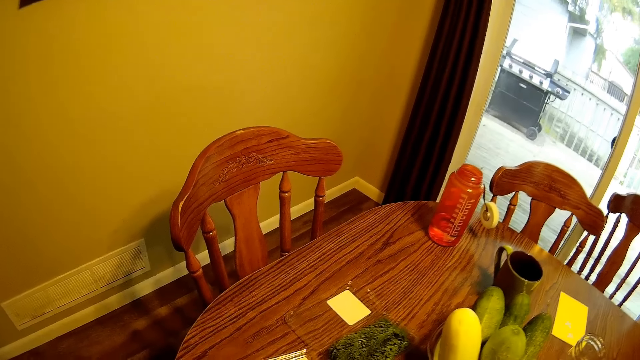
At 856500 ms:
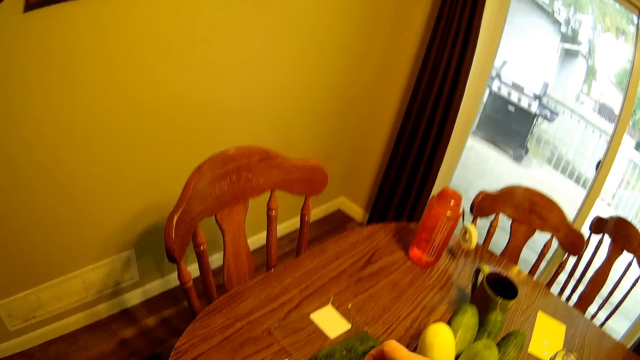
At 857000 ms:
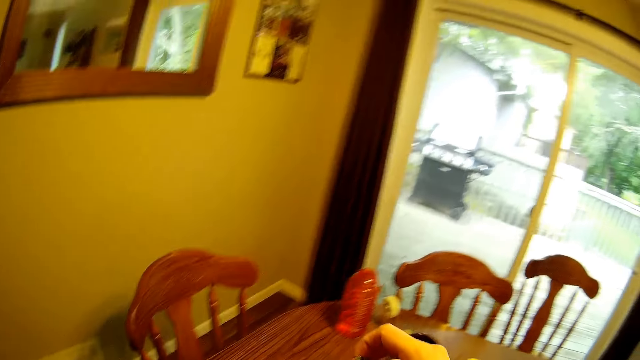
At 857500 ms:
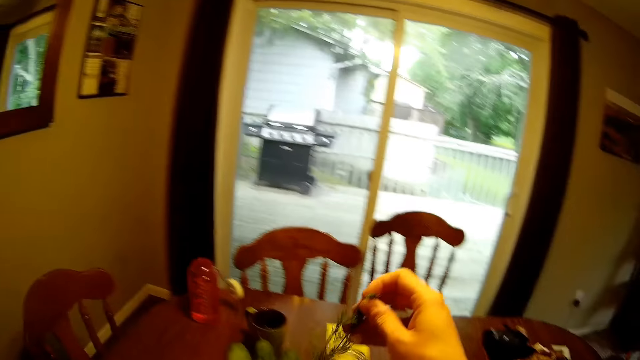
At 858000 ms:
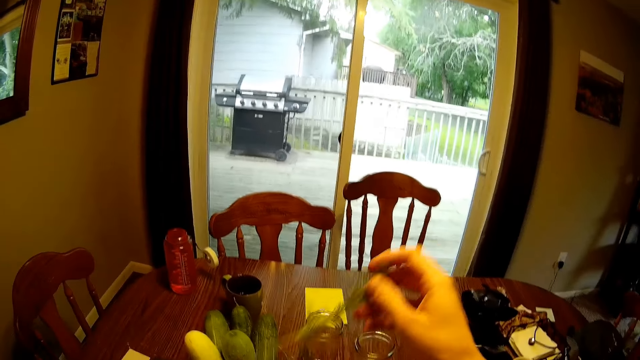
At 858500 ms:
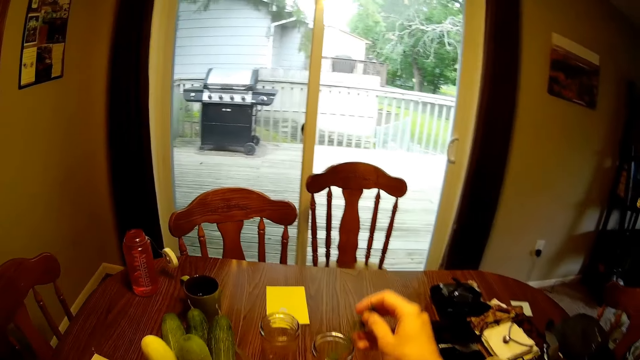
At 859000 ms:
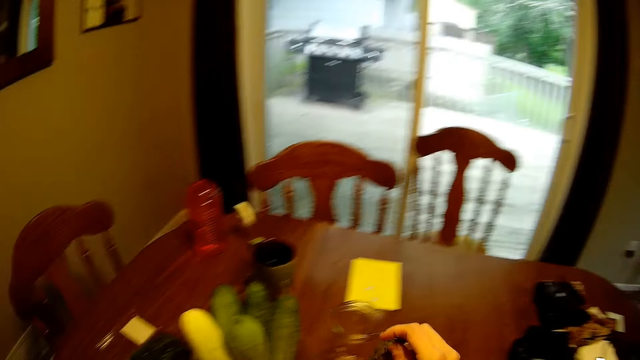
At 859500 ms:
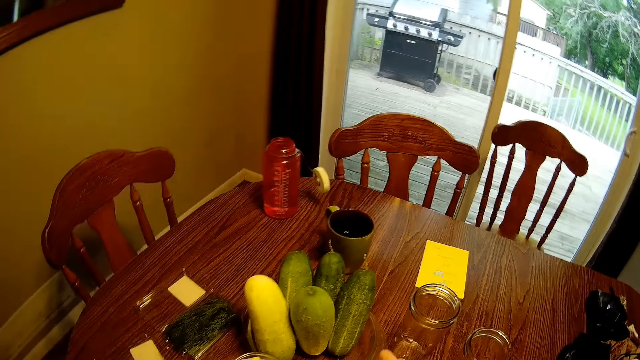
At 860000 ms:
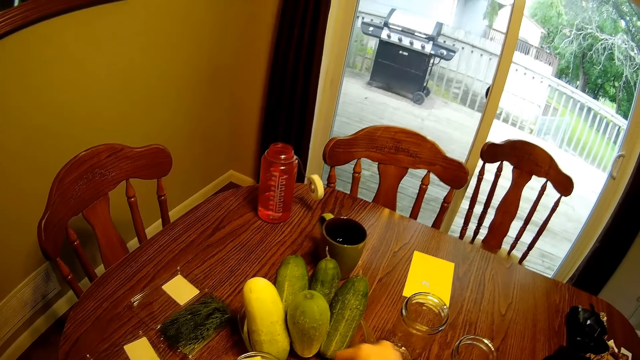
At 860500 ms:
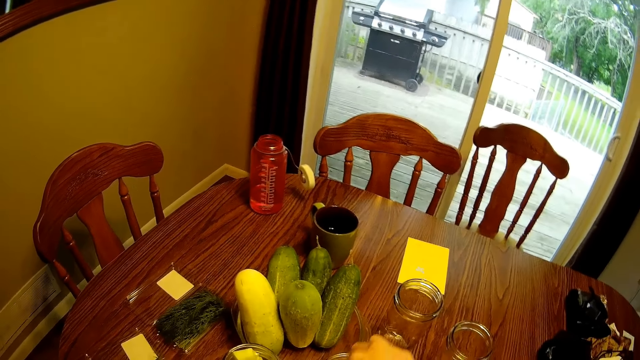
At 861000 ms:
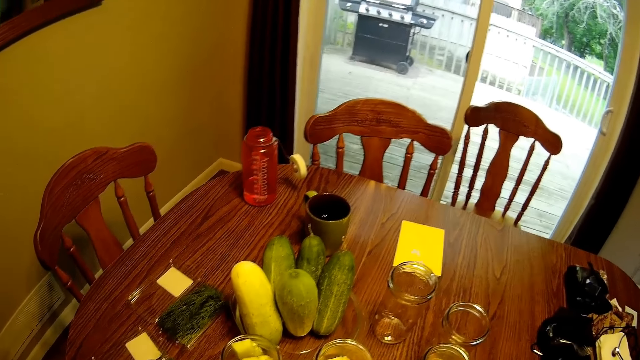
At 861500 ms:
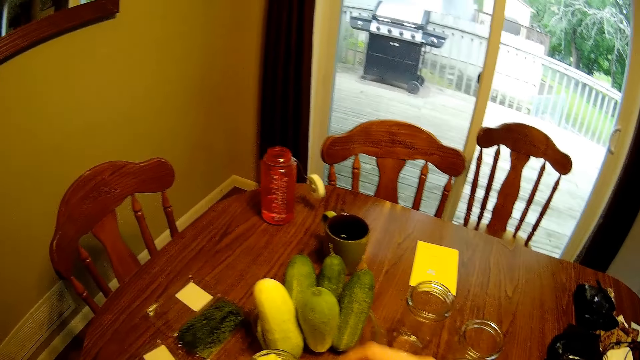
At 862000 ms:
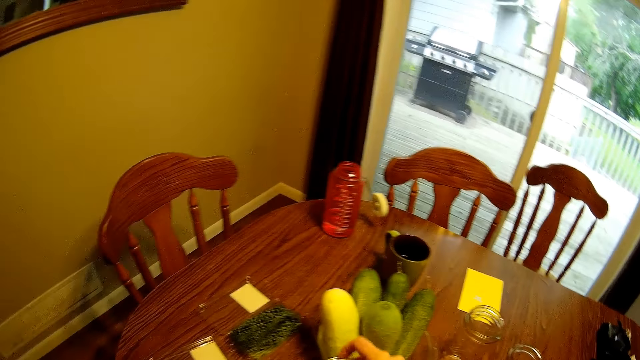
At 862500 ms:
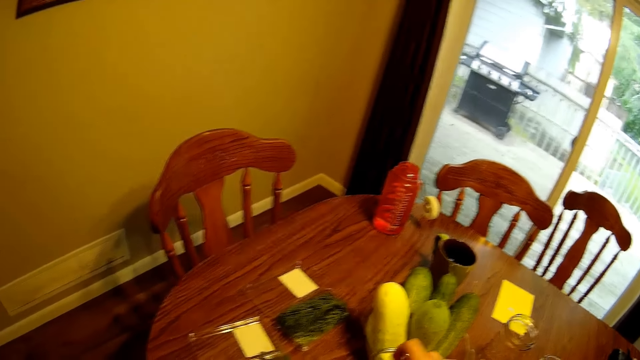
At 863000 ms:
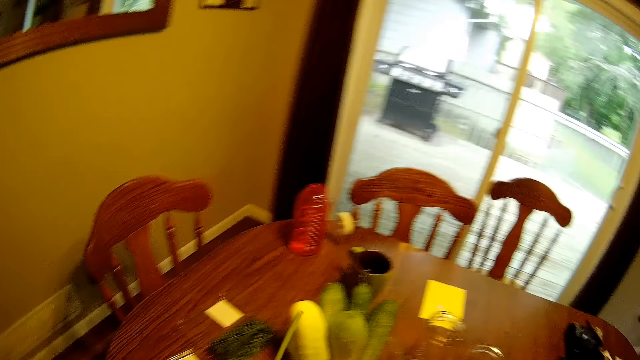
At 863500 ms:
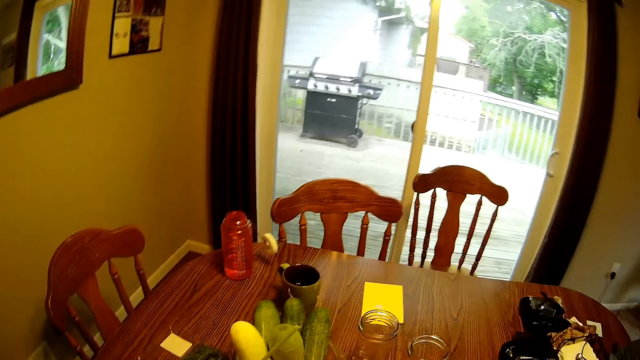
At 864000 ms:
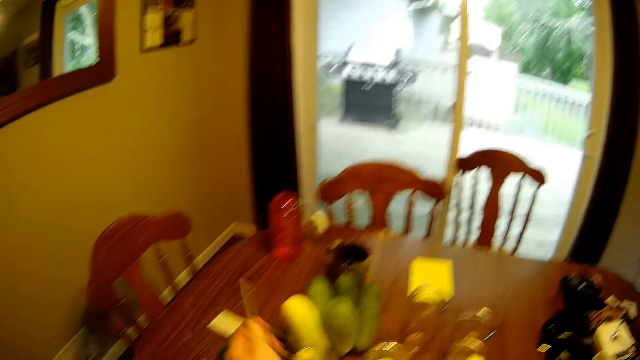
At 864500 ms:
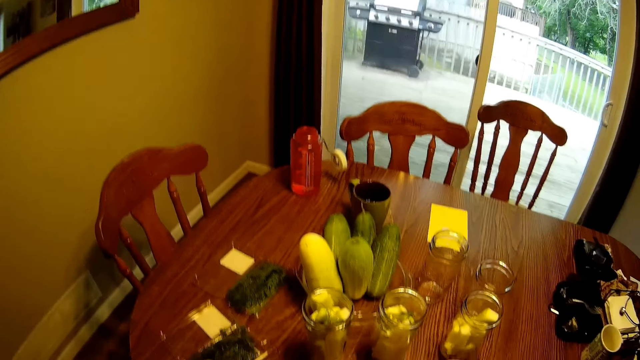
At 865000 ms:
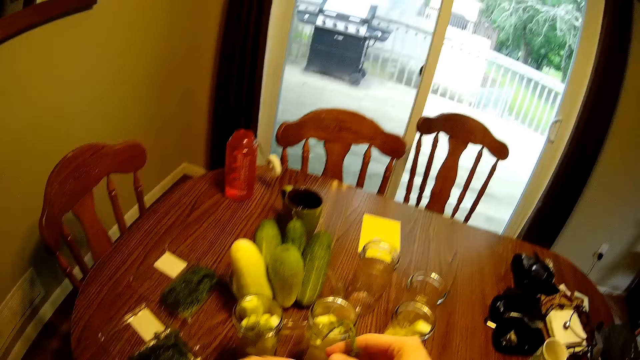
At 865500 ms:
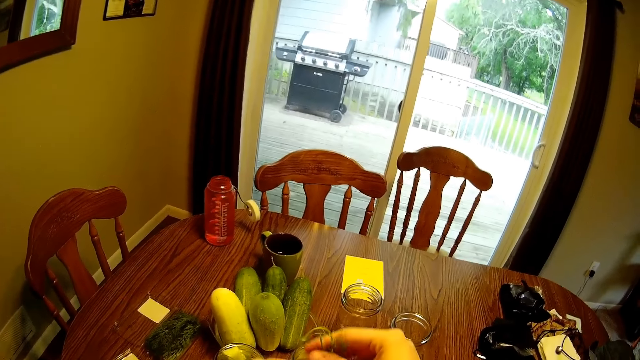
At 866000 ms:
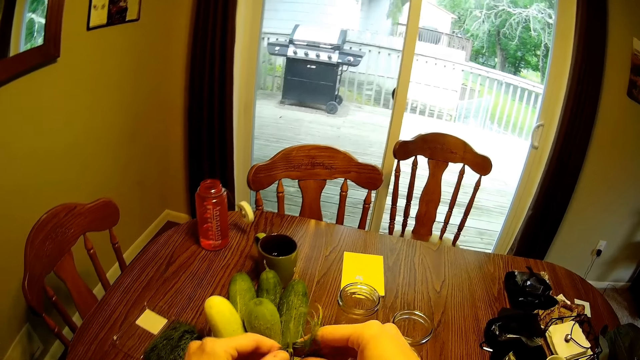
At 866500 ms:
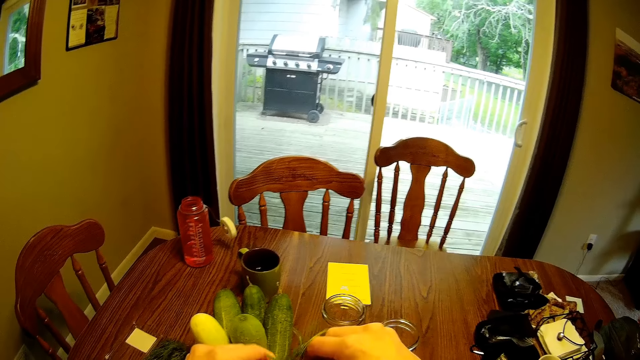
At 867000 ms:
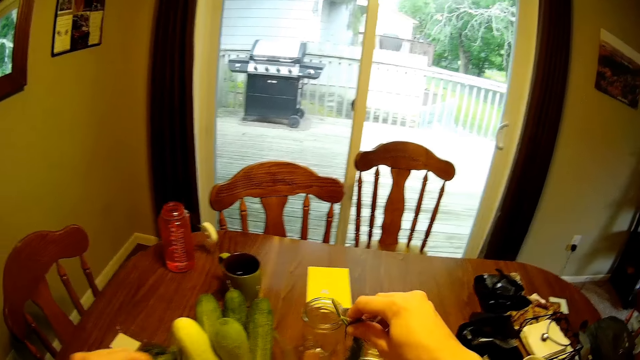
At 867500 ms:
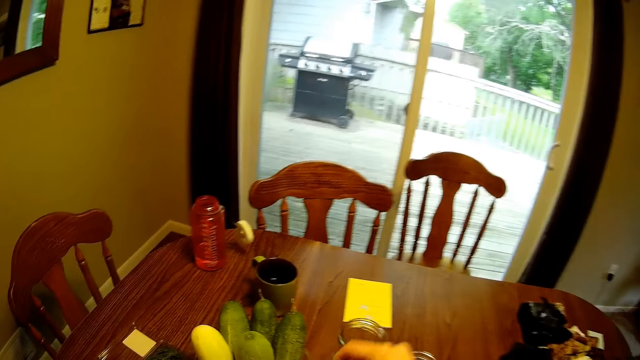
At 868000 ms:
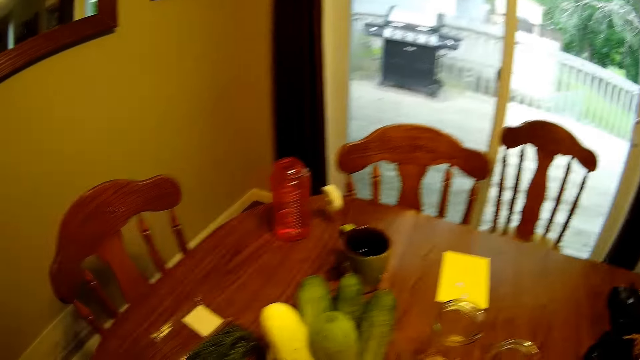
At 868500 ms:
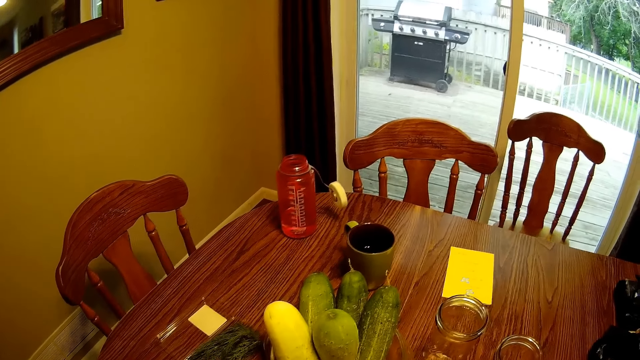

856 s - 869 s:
The camera wearer picks a rosemary leaf from a disposable pack. They hold the rosemary. They drop the rosemary leaf in the glass jar. They place the rosemary on the table. They look around the room. They cut the rosemary leaf from a branch of rosemary. They drop the branch of rosemary leaf in the disposable pack. They hold something. They drop the rosemary leaf in the glass jar.

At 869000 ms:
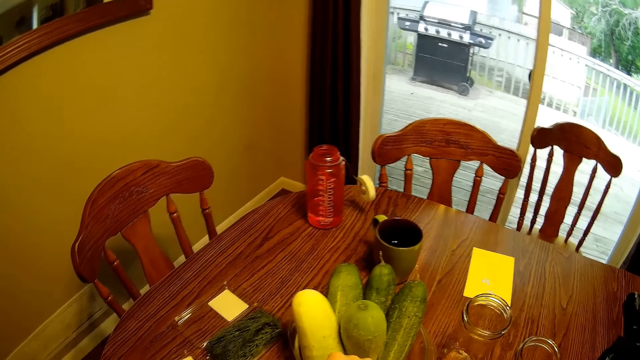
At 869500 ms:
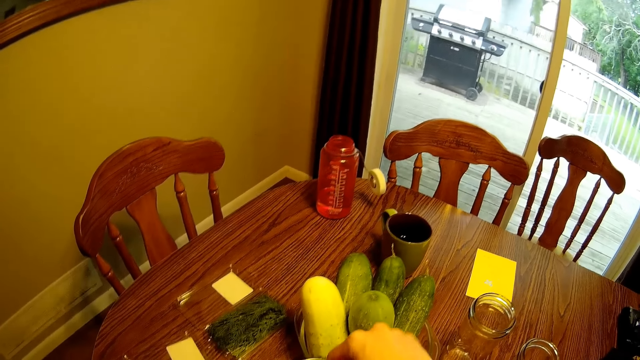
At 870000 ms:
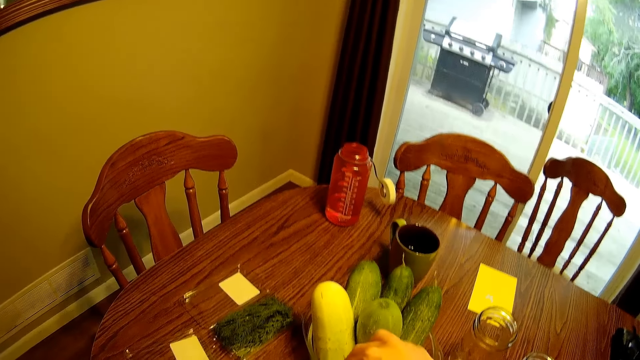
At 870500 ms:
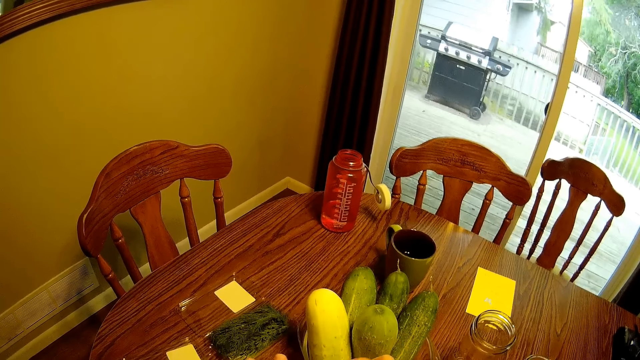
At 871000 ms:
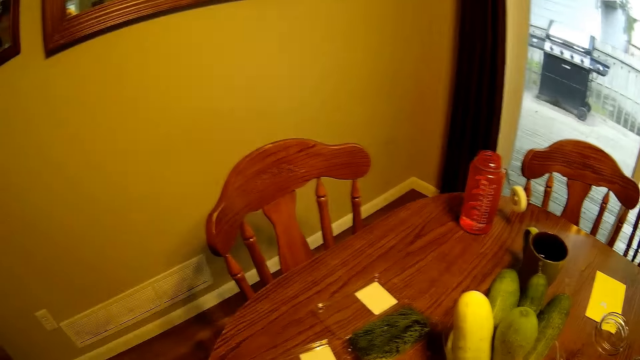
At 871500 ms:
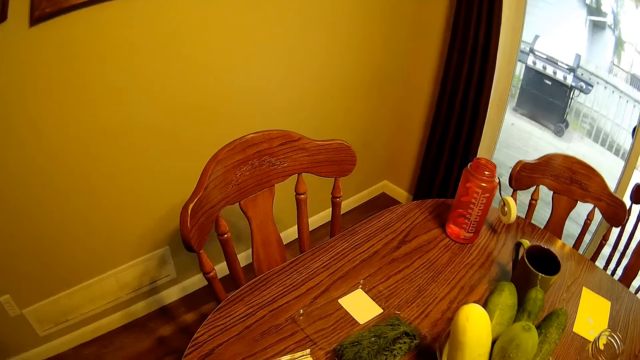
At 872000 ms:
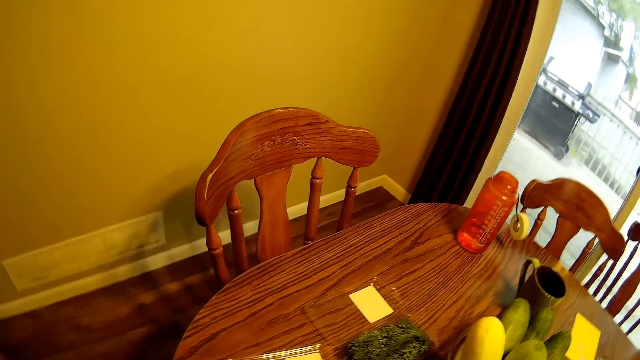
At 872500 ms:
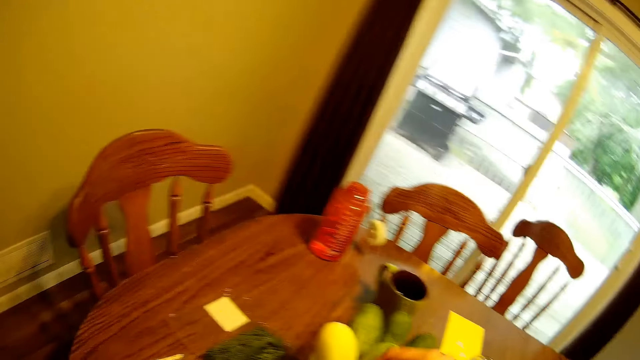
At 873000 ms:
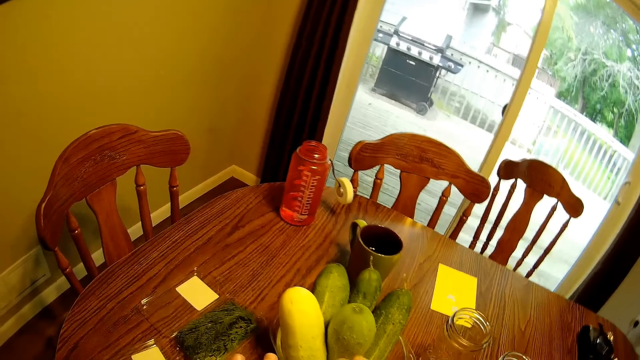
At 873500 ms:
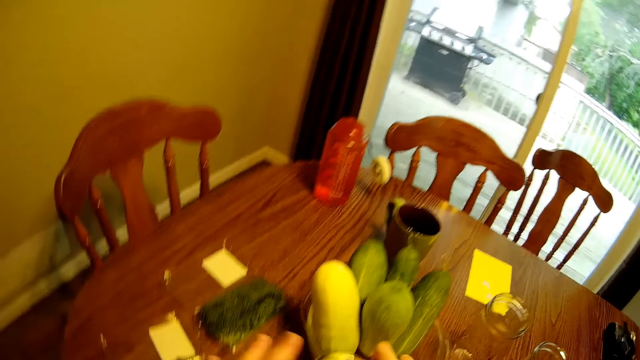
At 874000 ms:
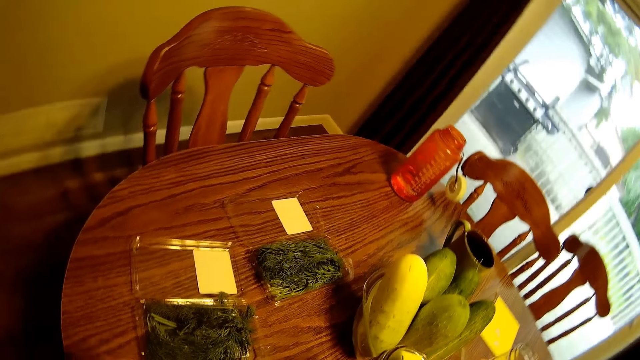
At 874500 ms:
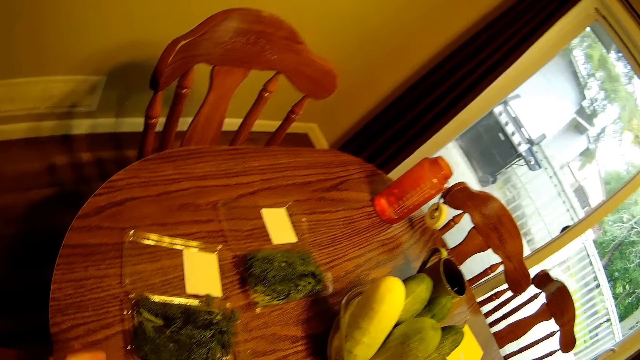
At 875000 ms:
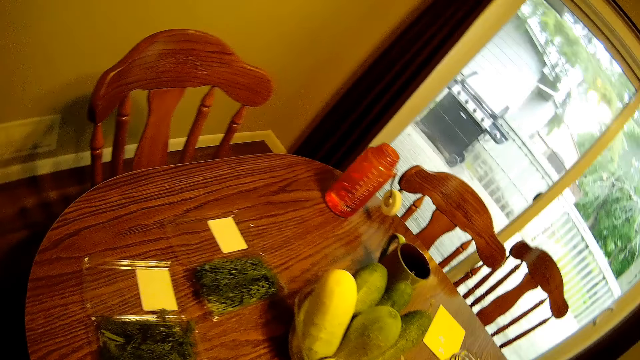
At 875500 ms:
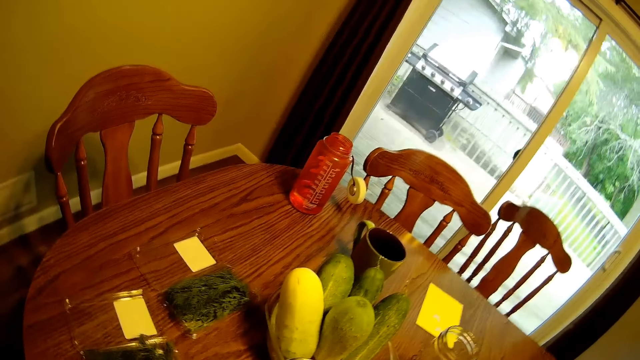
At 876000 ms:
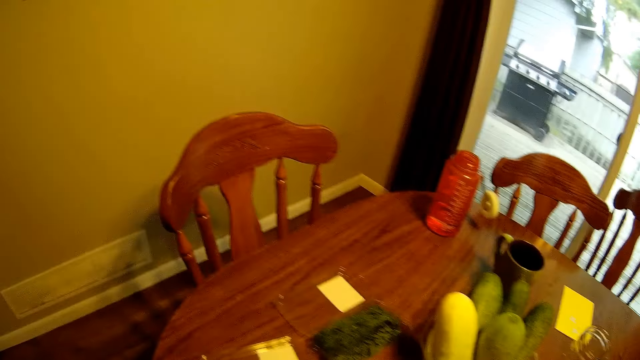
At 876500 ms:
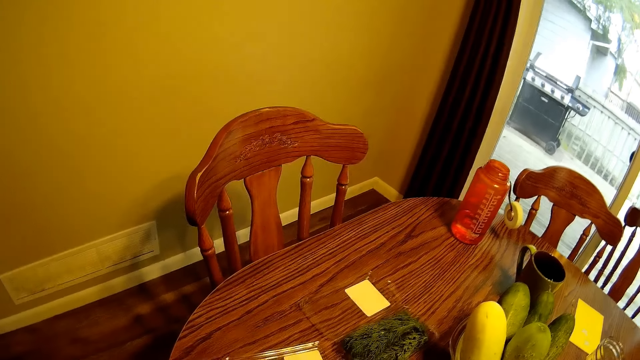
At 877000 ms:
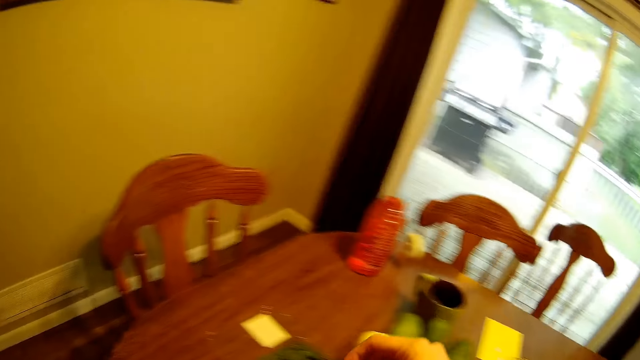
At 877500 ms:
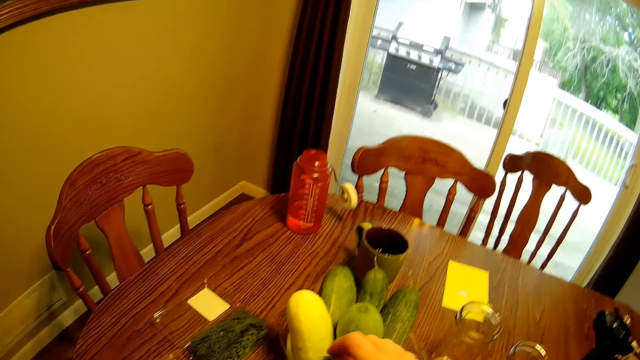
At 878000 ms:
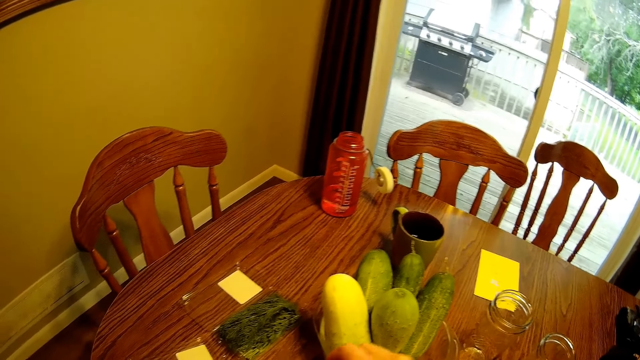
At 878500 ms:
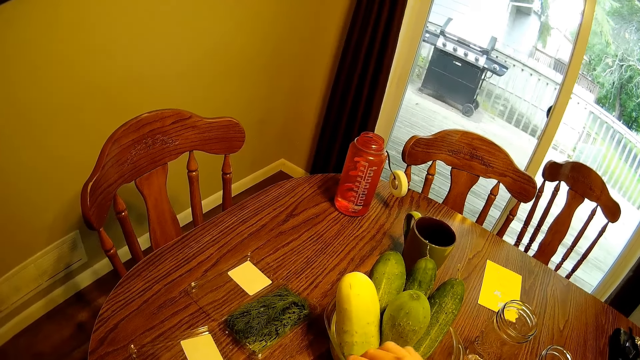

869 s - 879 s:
The camera wearer looks around the room. They pick a rosemary leaf from a disposable pack. They drop the rosemary leaf in the glass jar. They pick the rosemary leaf from the disposable pack. They drop the rosemary leaf in the glass jar.
